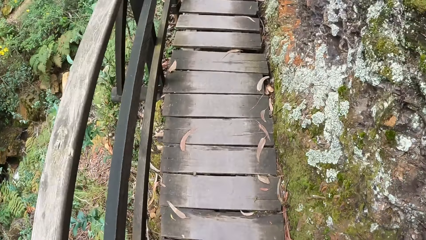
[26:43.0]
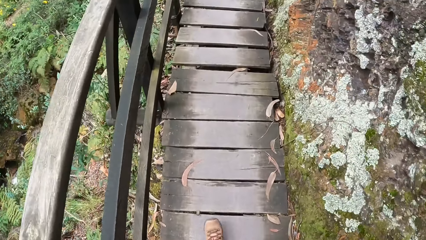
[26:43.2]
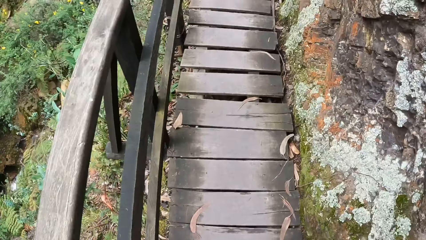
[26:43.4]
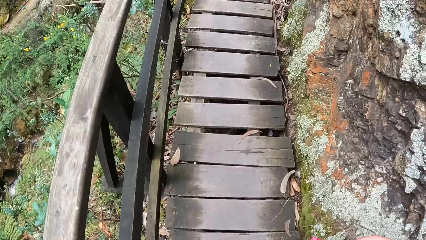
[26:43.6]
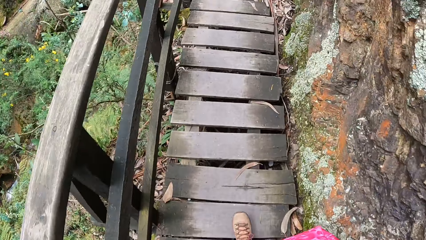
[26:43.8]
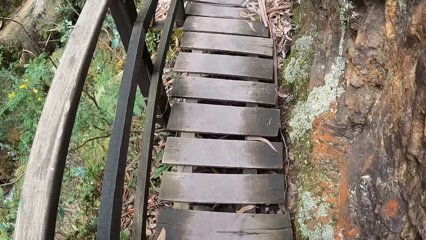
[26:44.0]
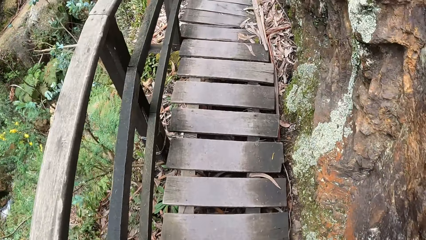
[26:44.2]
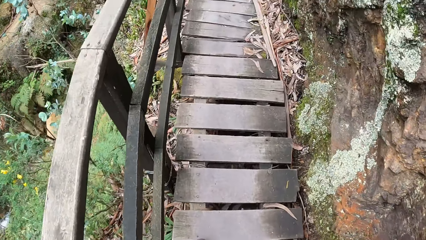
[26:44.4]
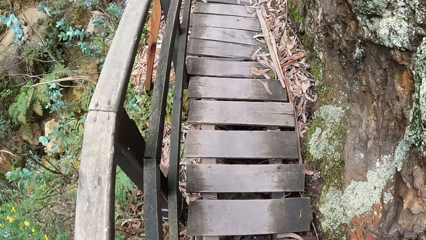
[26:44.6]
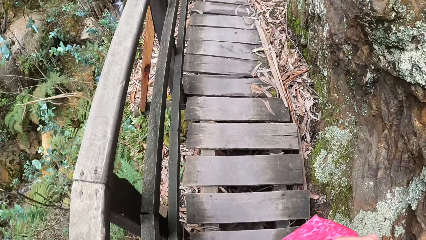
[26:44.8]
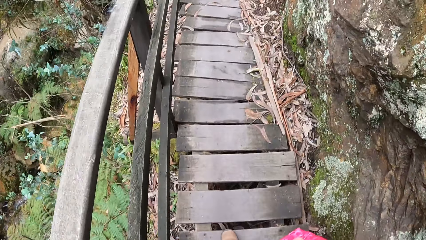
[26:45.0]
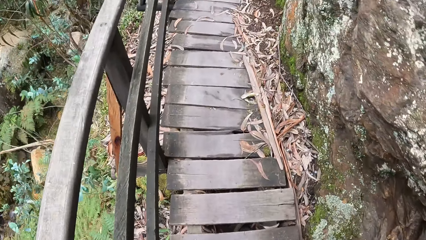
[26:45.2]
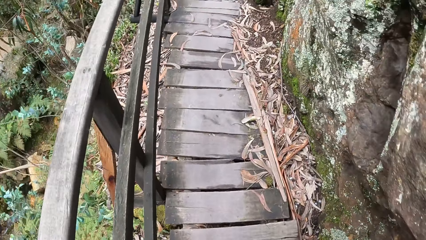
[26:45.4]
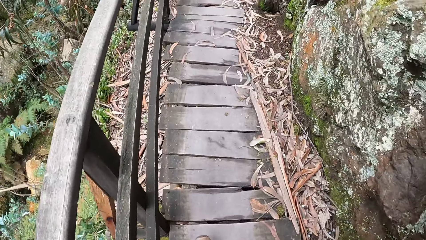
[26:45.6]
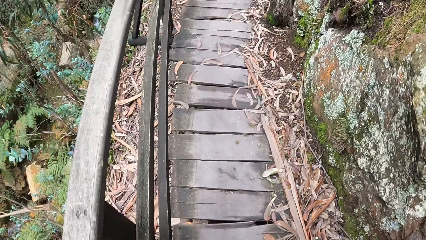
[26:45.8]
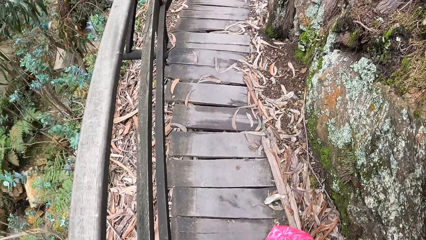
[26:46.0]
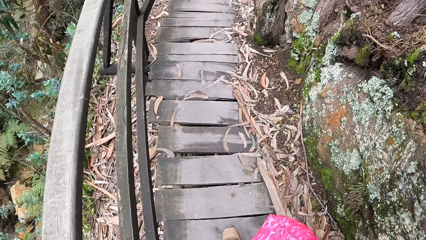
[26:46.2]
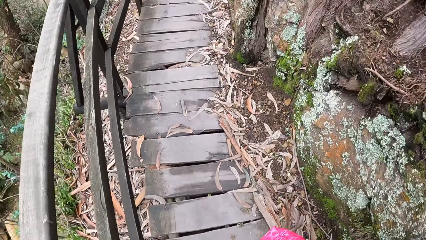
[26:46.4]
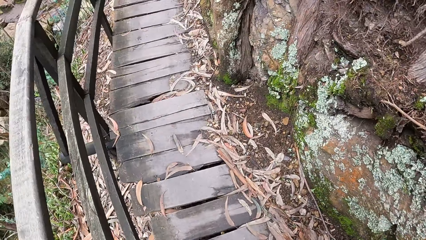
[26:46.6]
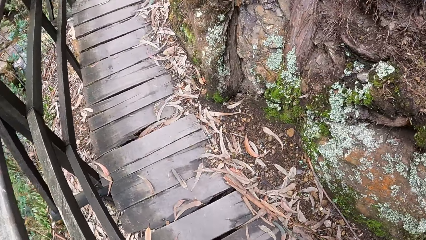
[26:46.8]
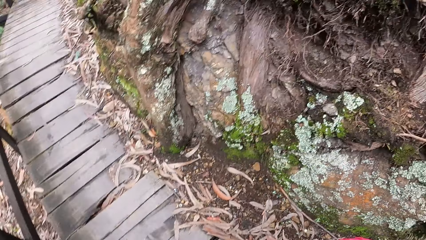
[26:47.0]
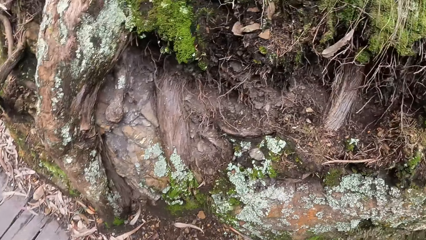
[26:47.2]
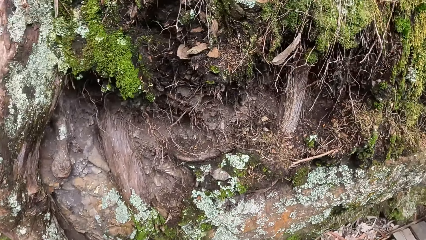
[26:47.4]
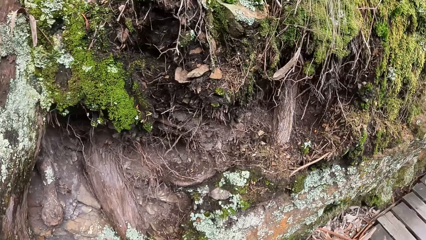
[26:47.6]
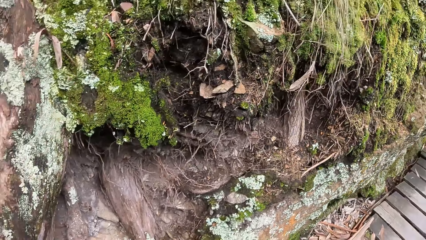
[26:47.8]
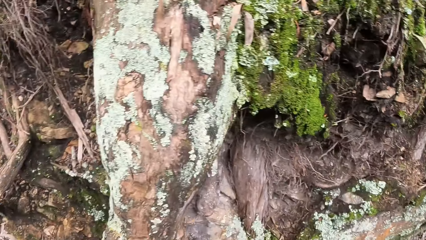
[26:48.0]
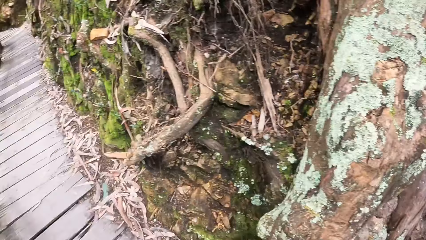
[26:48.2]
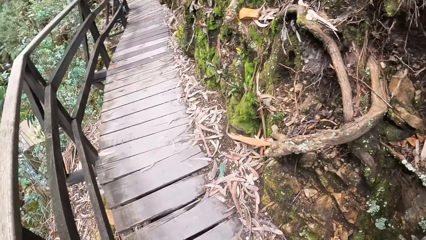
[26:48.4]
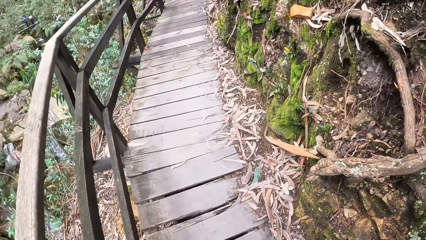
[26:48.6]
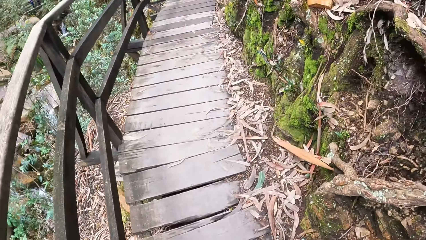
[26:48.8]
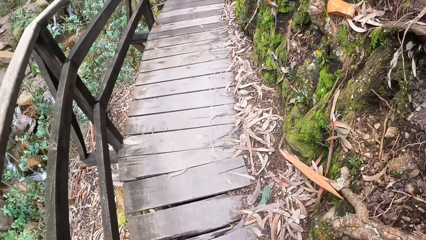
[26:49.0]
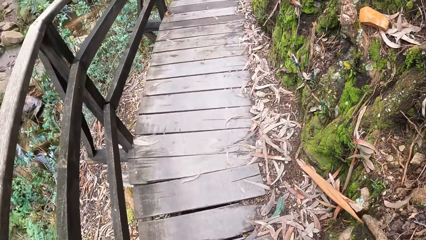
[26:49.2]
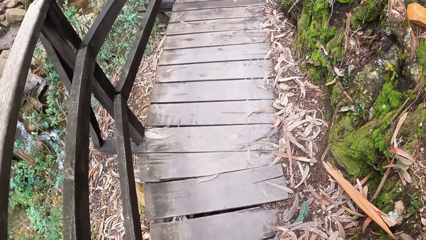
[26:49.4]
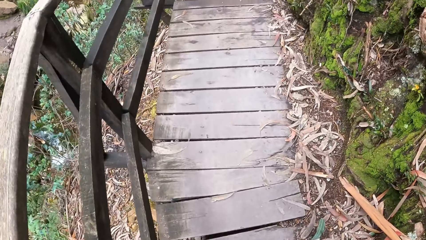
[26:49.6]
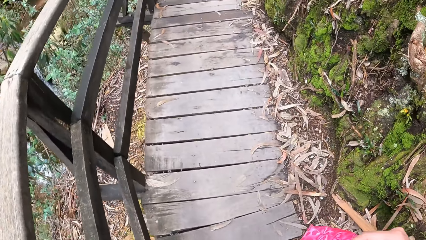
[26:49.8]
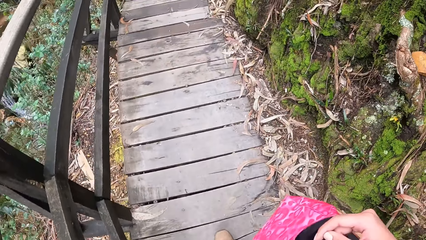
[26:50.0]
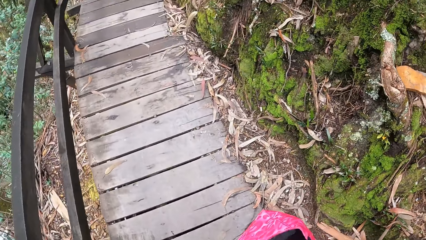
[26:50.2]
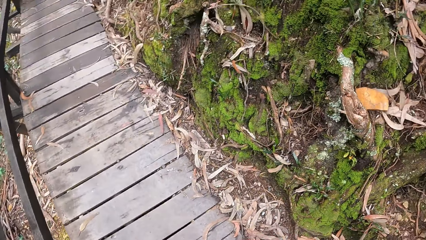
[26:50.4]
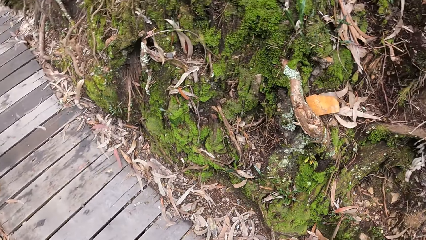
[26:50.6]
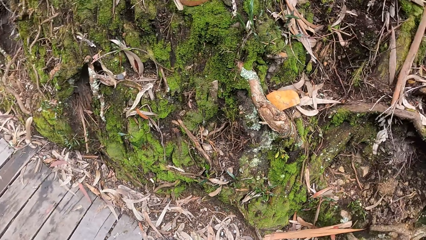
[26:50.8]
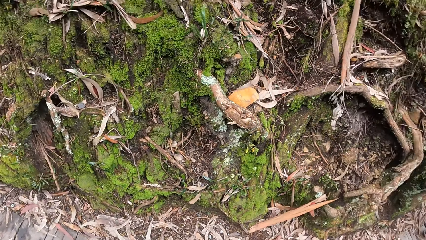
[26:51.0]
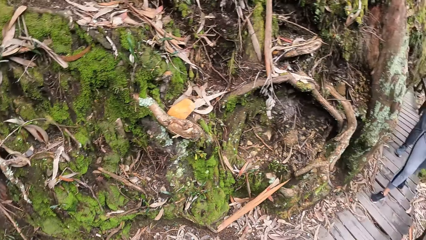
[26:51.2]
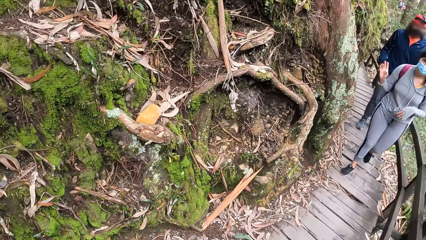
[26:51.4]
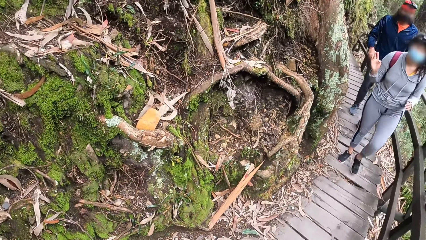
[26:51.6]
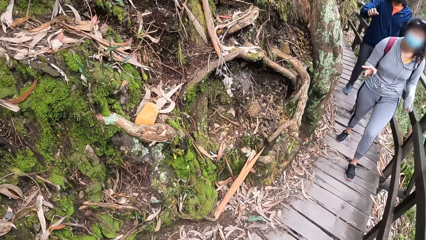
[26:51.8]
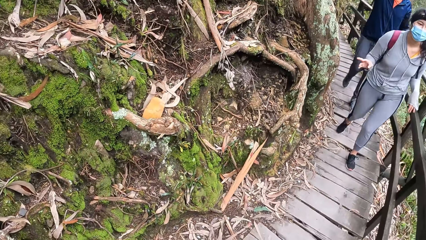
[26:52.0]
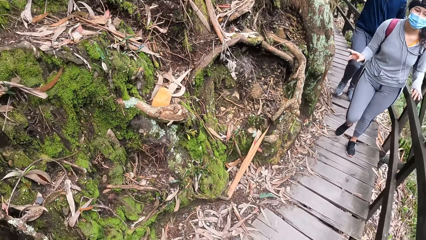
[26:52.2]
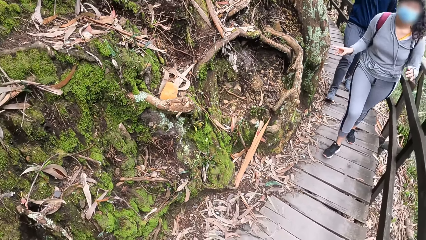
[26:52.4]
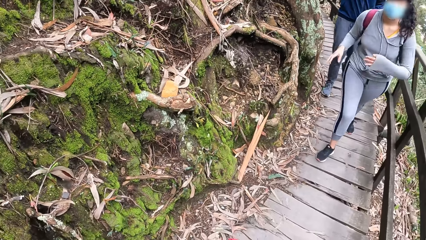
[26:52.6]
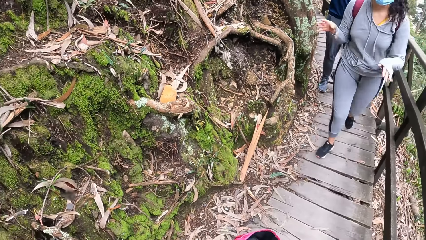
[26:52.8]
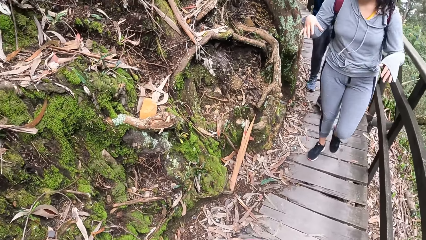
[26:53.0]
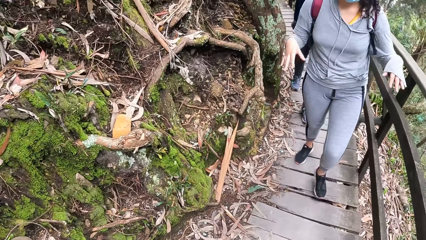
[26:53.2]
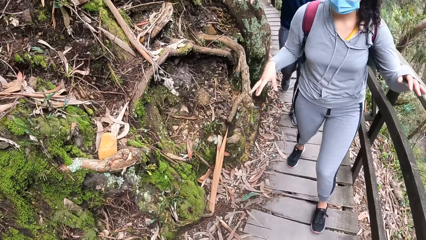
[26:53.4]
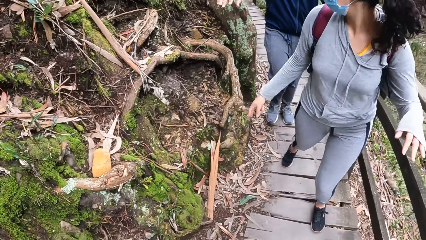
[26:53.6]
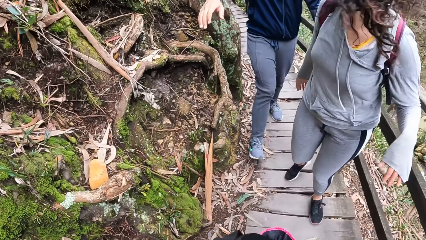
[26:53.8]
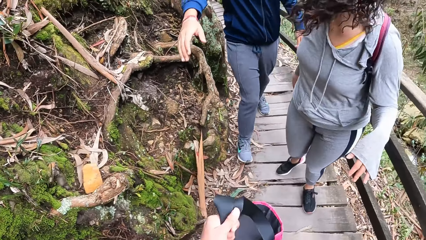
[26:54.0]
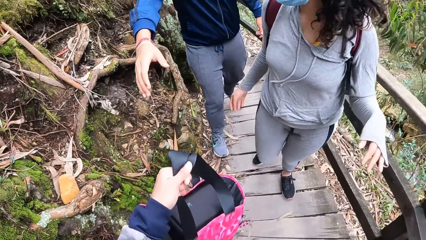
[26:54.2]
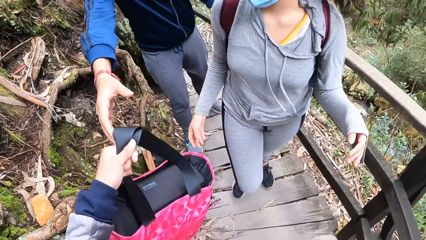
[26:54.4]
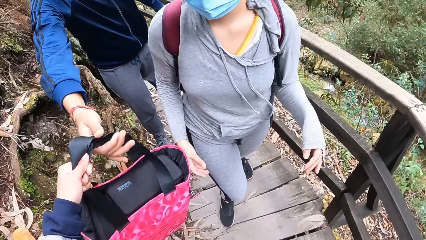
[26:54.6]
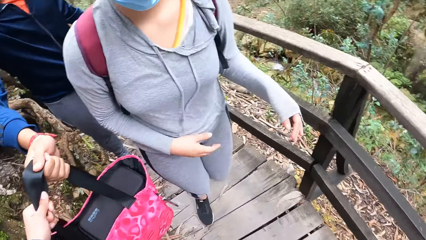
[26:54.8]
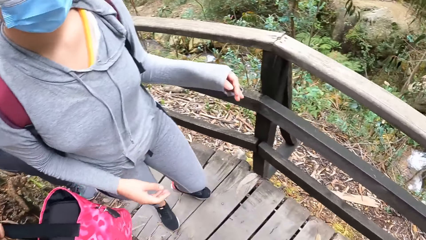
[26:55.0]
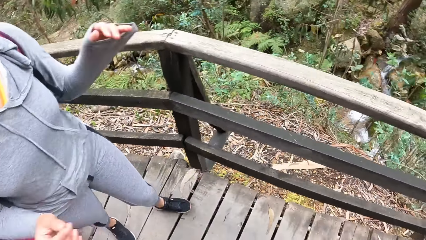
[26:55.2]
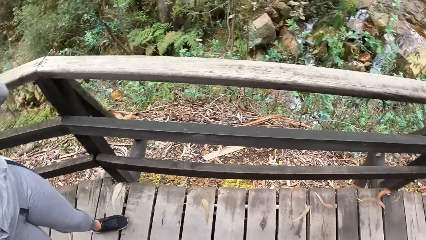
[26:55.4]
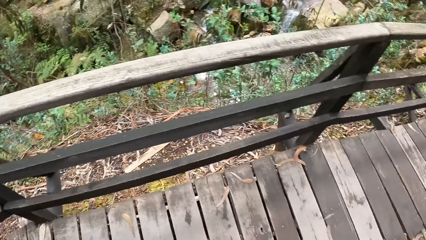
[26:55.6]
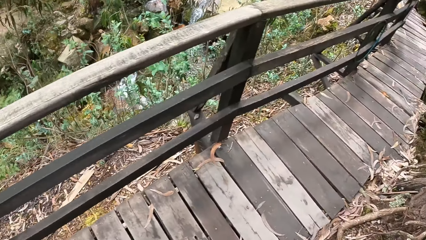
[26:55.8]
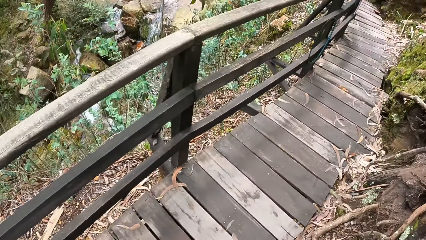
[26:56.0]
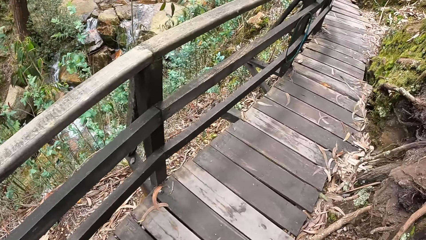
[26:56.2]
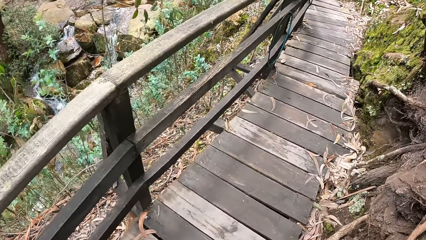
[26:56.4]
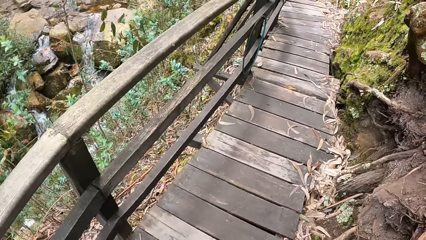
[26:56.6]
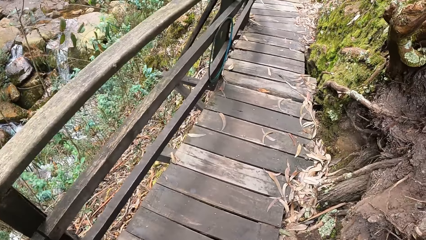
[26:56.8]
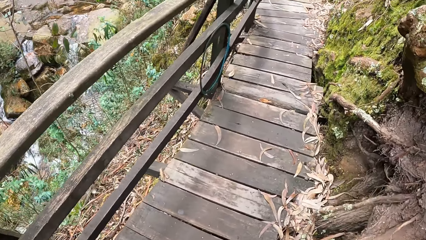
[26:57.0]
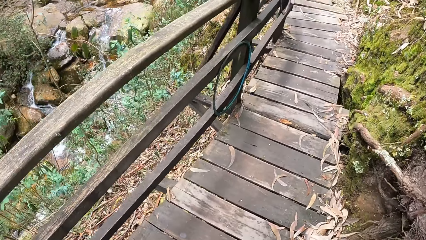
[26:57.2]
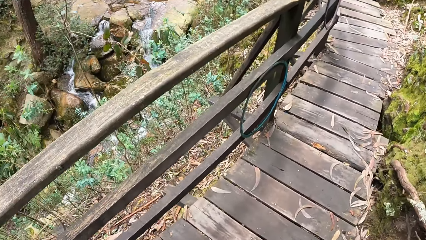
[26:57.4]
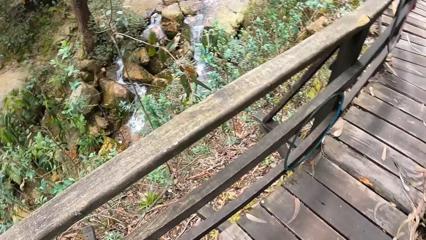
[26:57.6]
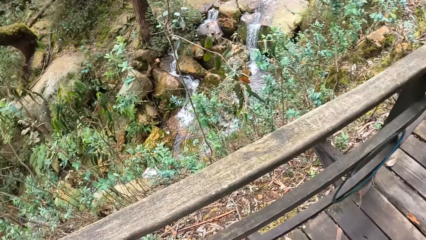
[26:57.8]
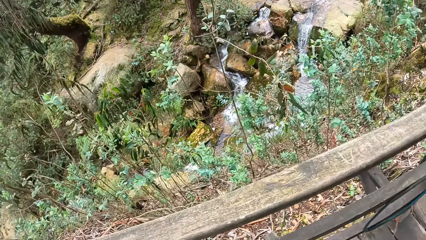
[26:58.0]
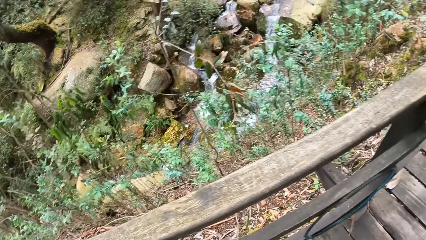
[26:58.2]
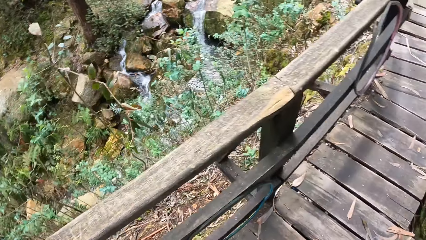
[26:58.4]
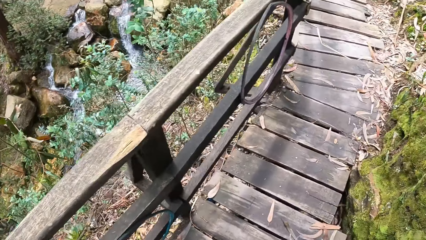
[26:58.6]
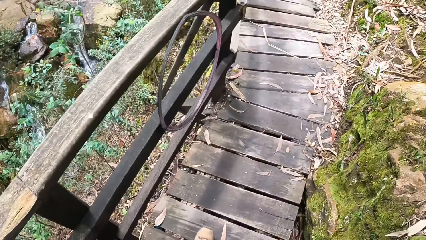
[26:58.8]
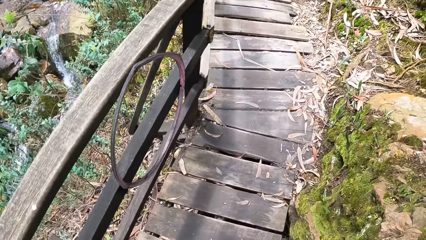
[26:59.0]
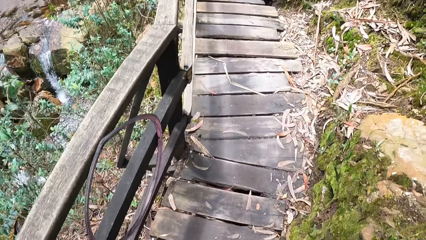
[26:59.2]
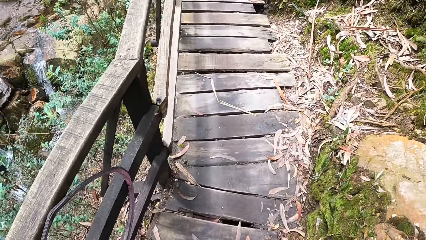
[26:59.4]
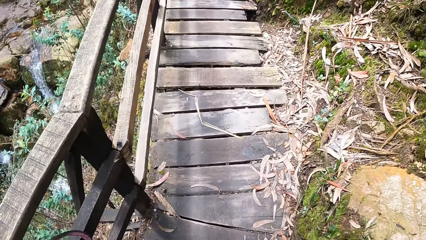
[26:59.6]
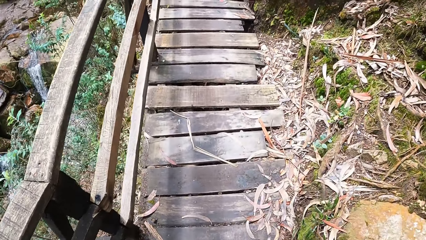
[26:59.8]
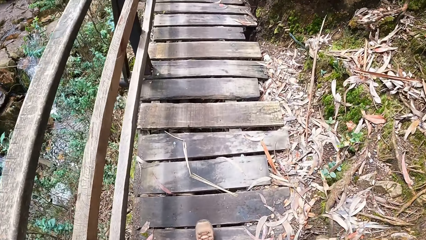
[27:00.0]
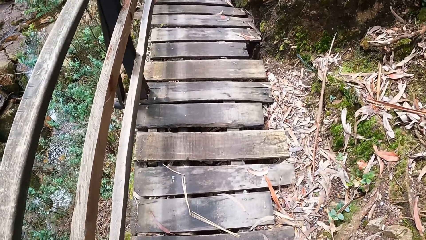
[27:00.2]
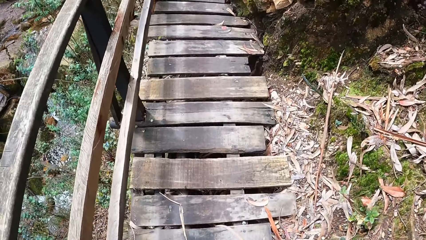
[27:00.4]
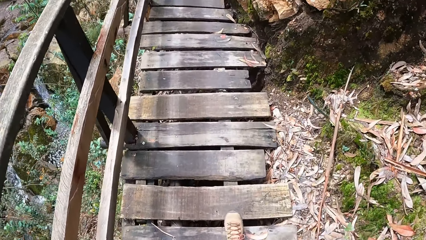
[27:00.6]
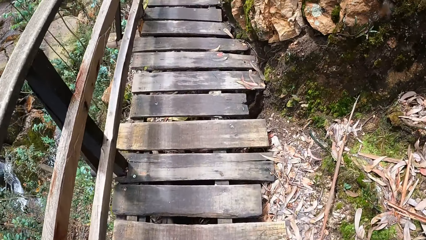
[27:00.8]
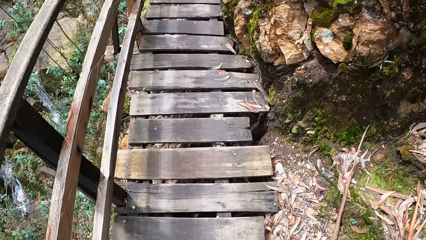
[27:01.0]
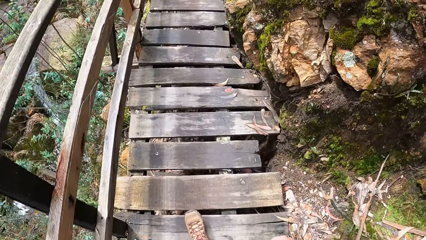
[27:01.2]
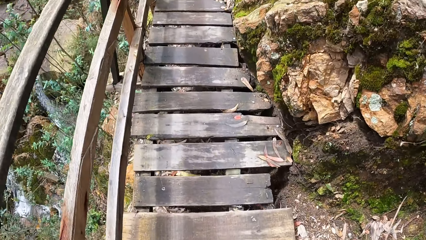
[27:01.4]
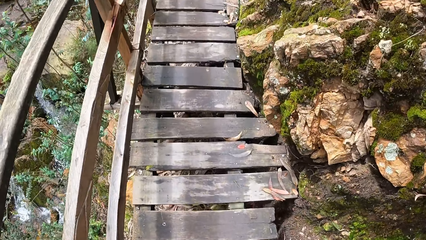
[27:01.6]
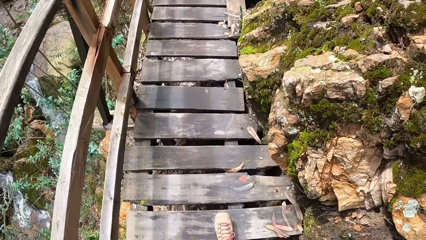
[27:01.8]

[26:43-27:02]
The camera wearer looks around. The woman and the man move towards the camera wearer. The camera wearer gives the bag to the man with her left hand. The man collects the bag from the camera wearer with his right hand. The camera wearer walks on the suspension bridge wood.
